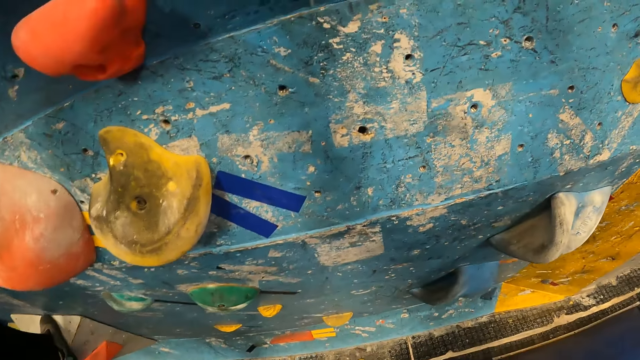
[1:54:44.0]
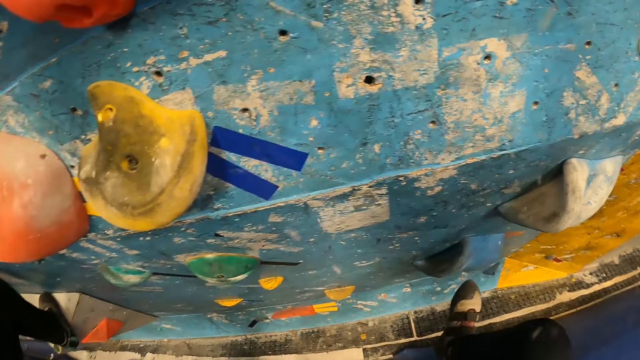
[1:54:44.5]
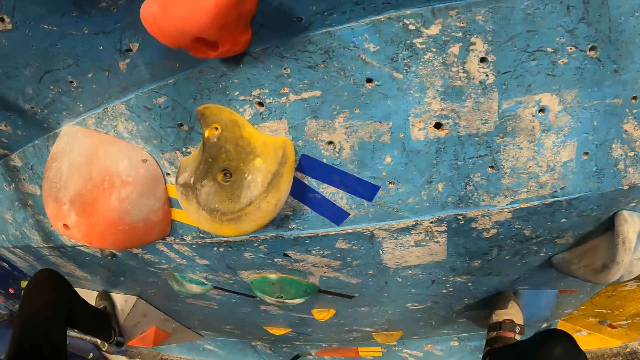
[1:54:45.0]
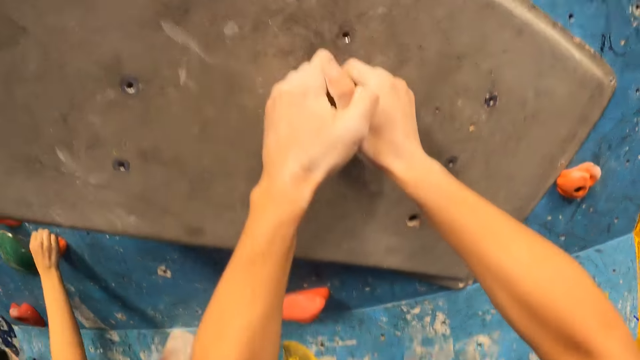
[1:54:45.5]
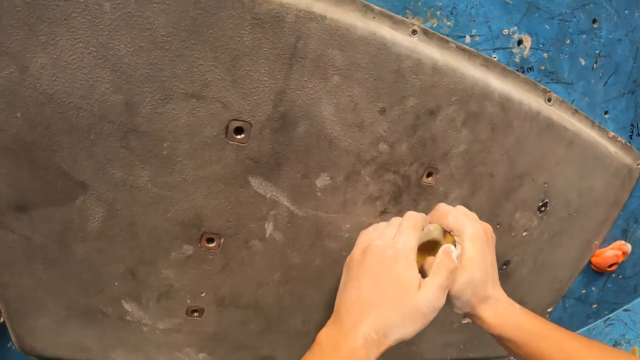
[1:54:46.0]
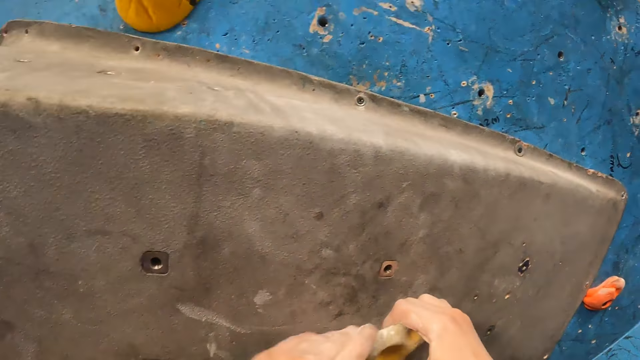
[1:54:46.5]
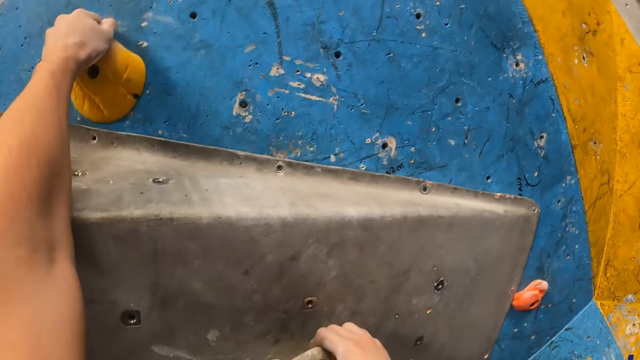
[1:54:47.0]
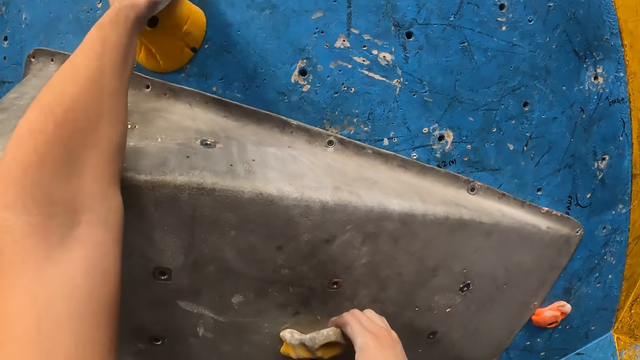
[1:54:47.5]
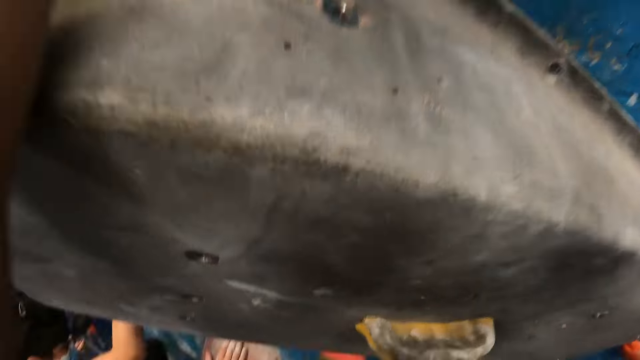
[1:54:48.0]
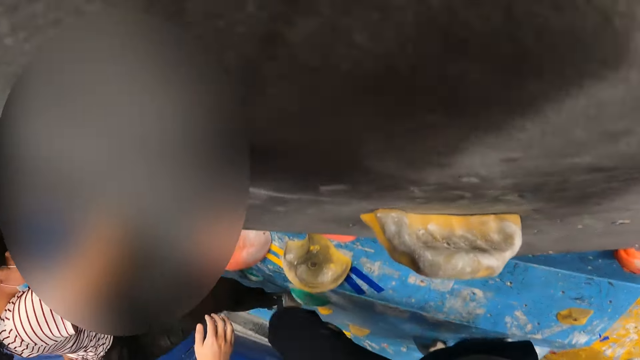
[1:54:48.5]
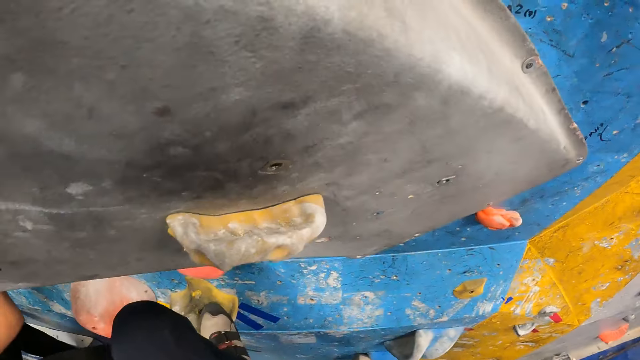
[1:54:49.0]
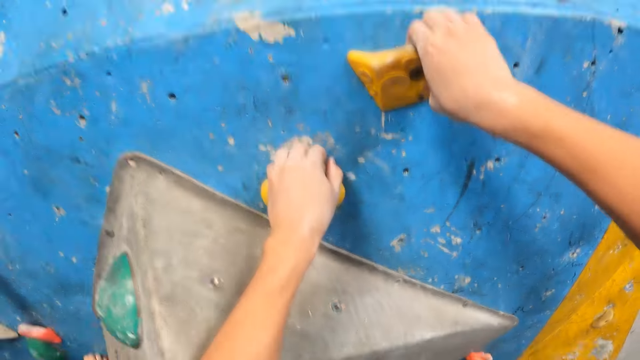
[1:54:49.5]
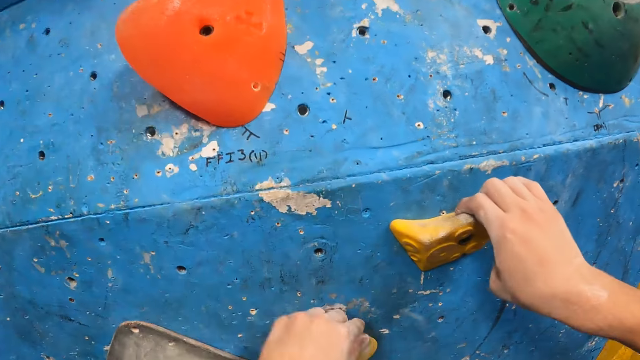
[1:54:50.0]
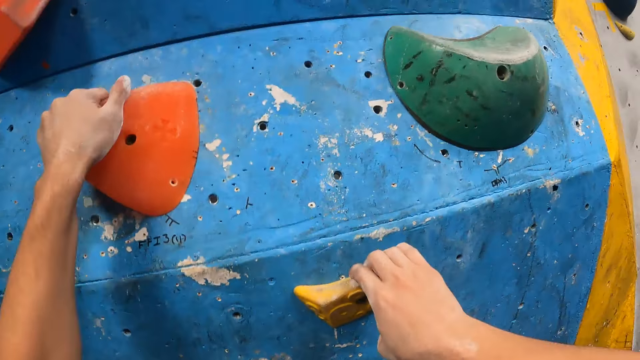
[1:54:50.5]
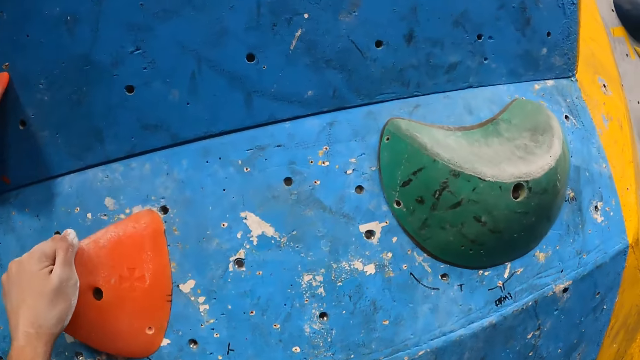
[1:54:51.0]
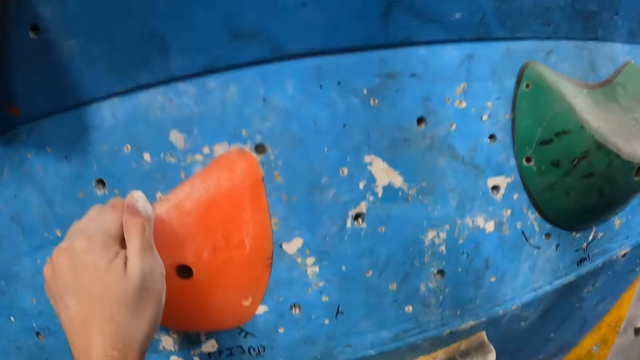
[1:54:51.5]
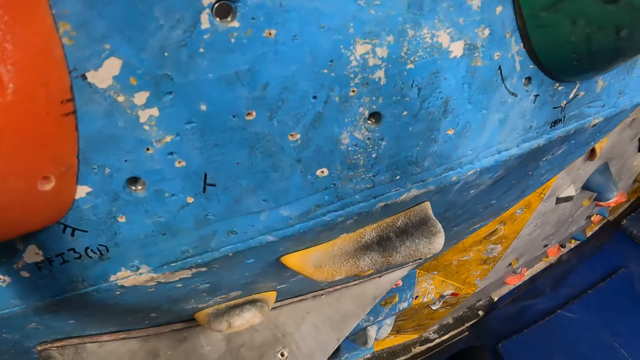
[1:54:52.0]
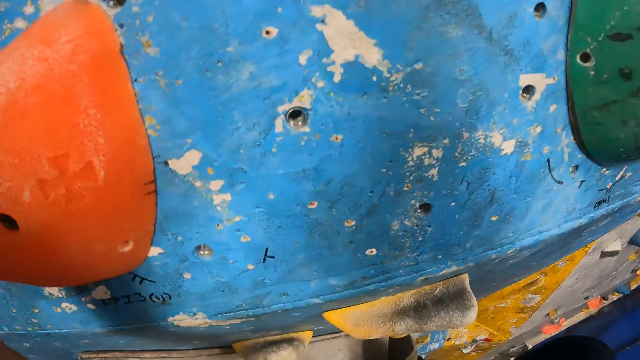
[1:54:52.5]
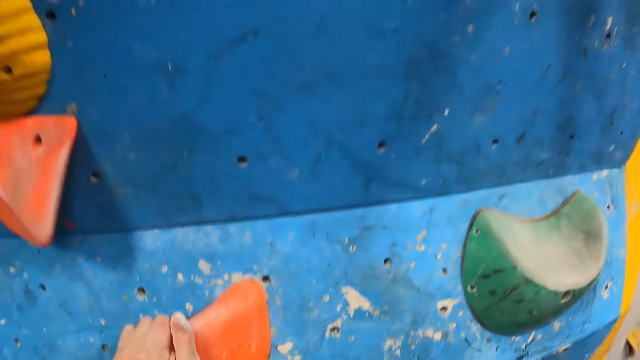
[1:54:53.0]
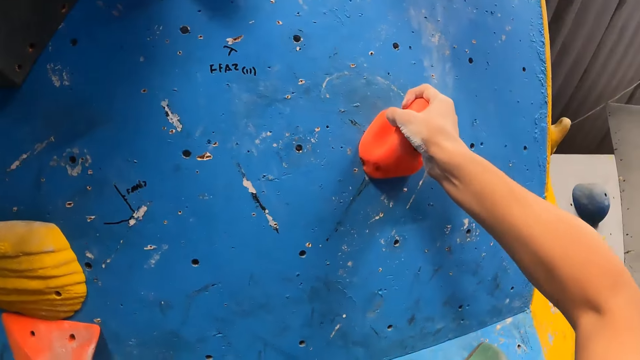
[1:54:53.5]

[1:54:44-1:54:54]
The camera wearer holds a bouldering hold with his hands. He steps on a bouldering hold with his right leg. He climbs the bouldering wall with his hands. He holds a bouldering hold with his left hand. He holds a bouldering hold with his right hand. He steps on a bouldering hold with his left leg. He holds a bouldering hold with his left hand. He holds a bouldering hold with his right hand. He places his right leg on a bouldering hold.

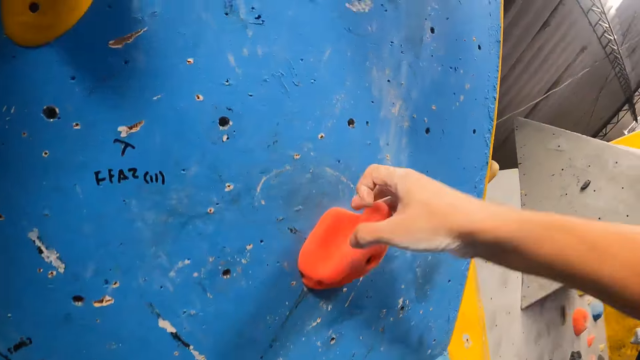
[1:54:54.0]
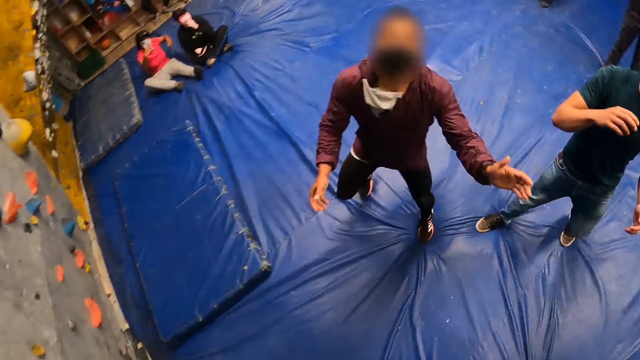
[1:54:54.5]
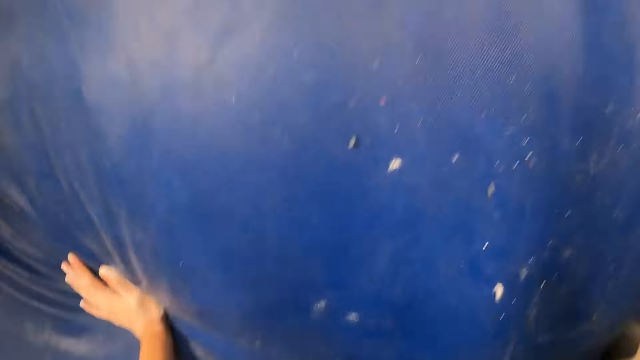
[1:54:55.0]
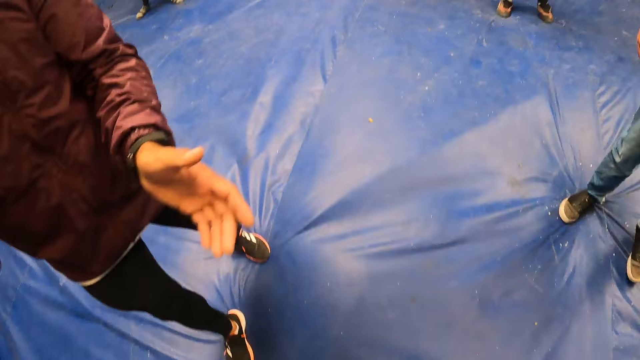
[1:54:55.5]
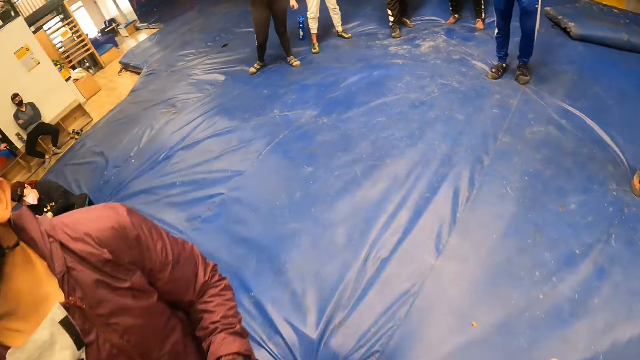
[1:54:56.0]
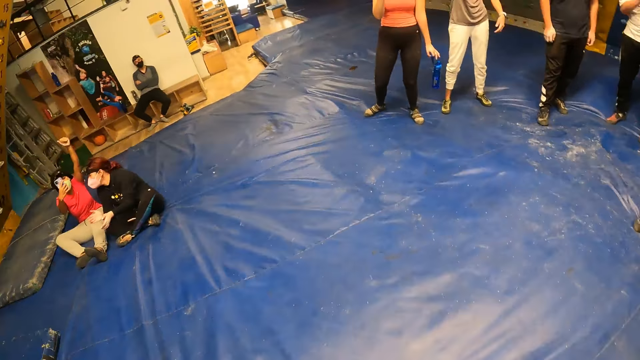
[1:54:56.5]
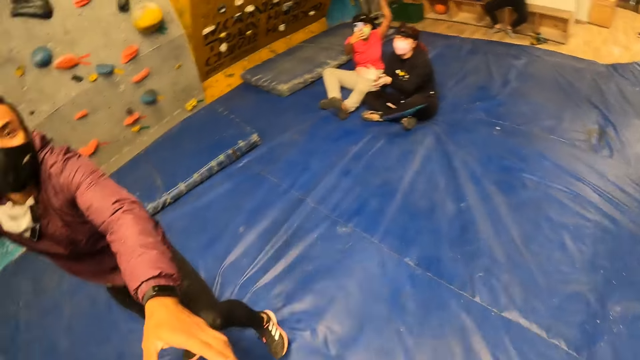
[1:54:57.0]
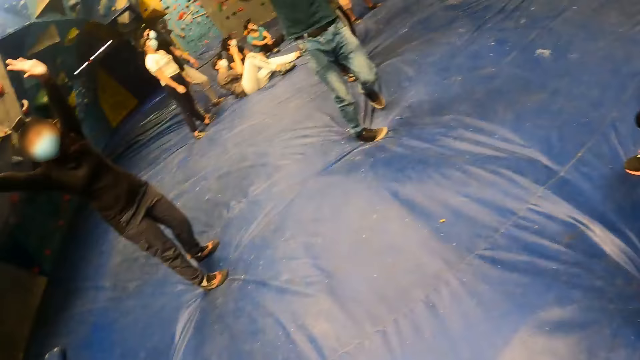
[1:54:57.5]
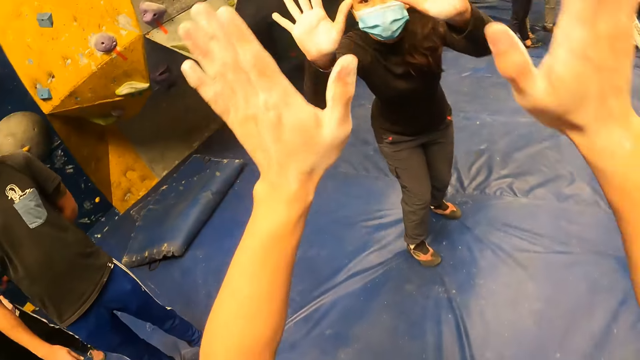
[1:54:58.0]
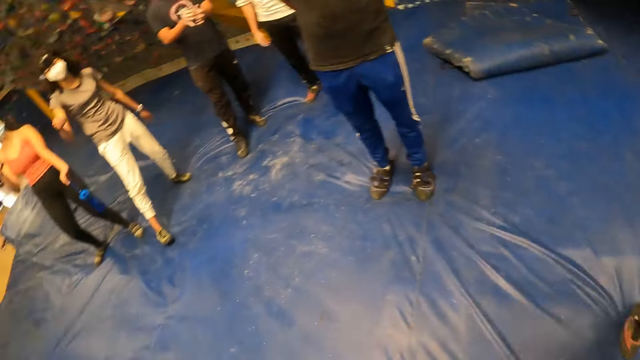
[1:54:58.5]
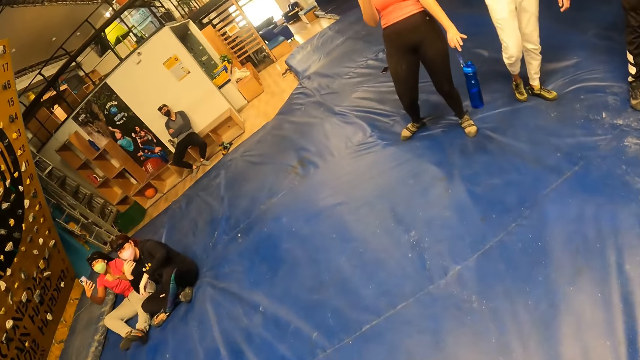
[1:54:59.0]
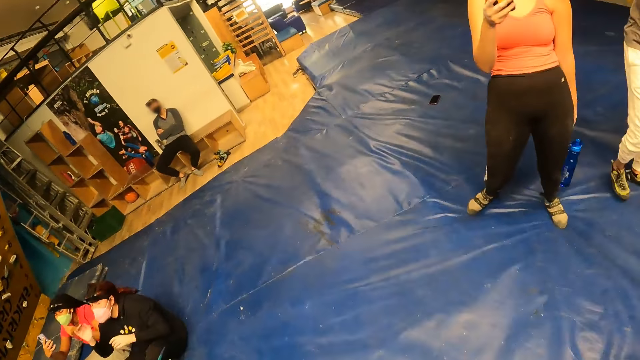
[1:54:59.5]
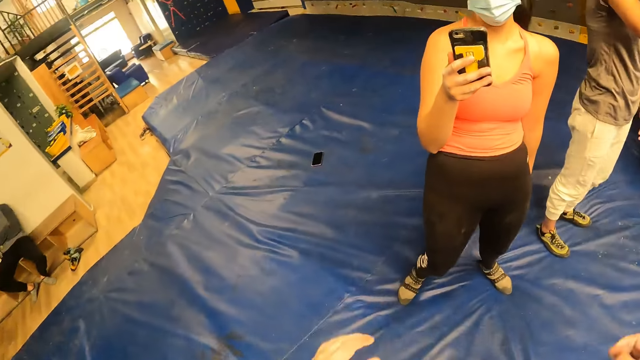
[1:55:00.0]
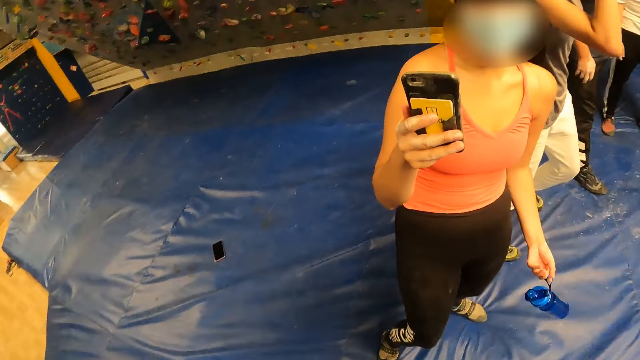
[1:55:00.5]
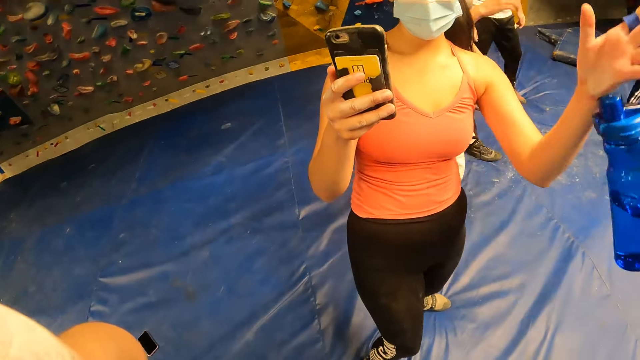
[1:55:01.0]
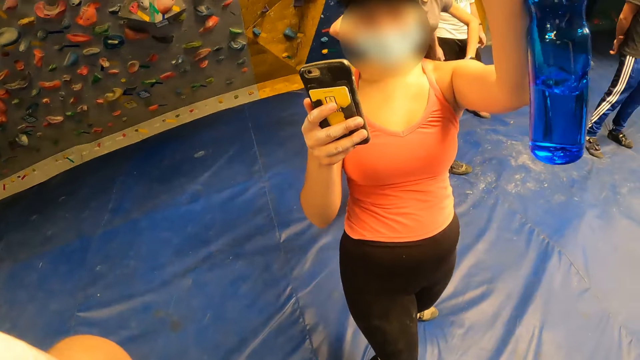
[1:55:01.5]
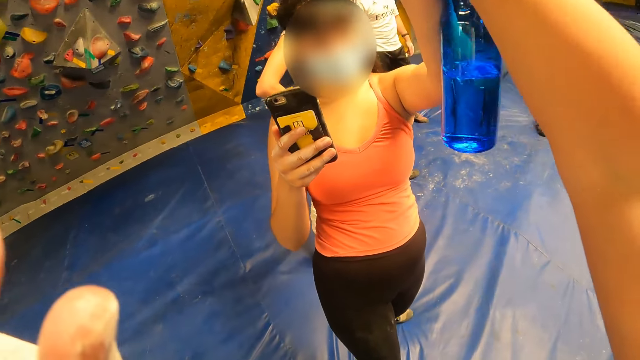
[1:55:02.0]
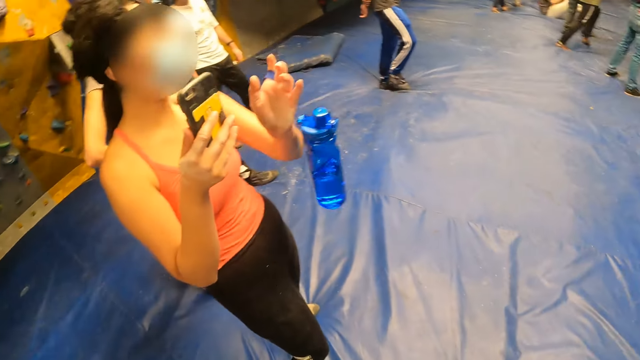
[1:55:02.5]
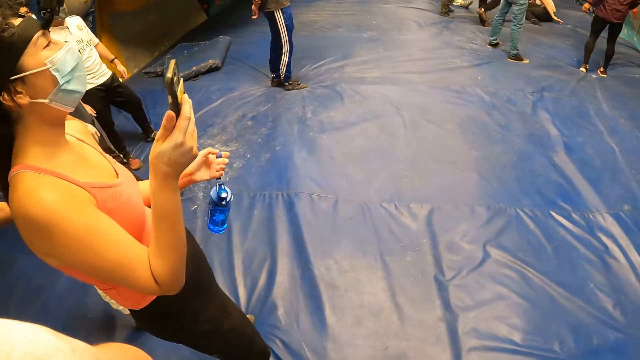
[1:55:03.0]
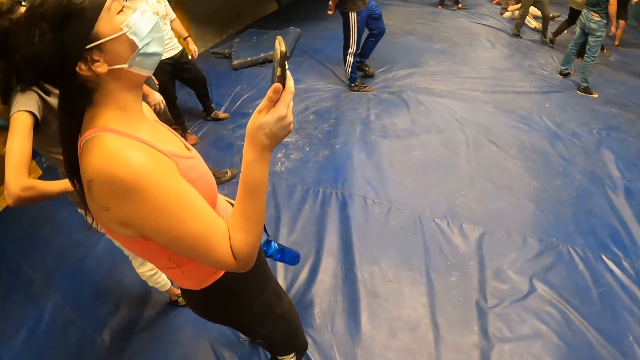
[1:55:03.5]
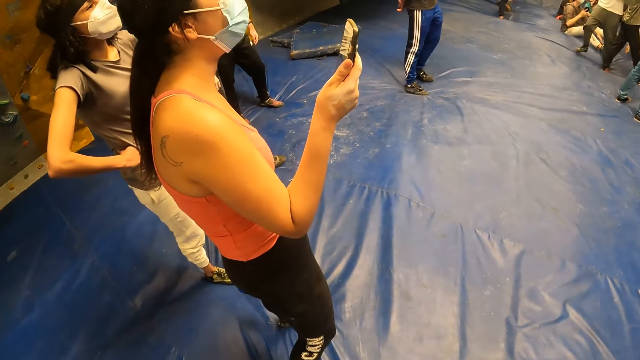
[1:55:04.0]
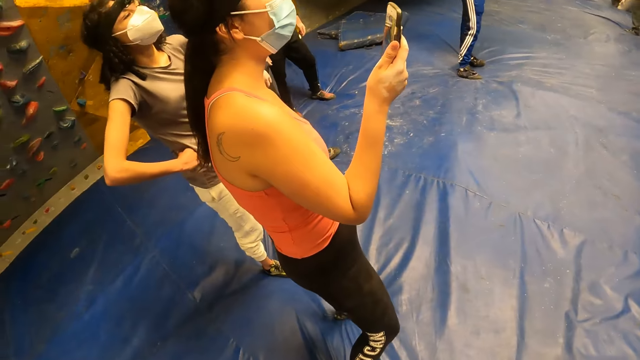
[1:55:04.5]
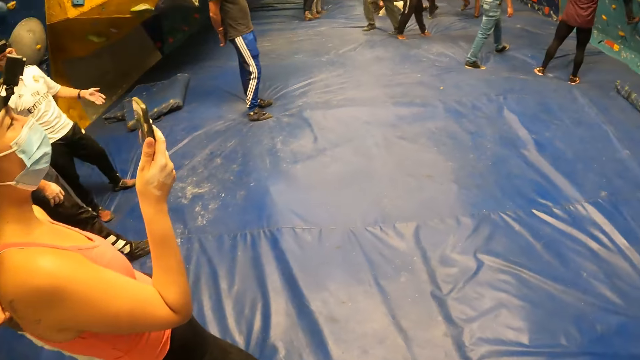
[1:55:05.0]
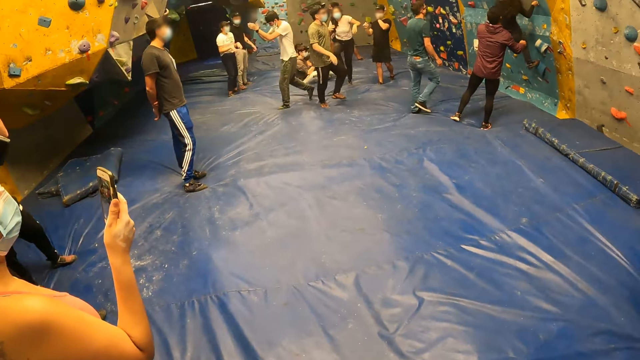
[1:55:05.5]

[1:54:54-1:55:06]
The camera wearer jumps down from the bouldering wall. A man claps his hands. The camera wearer walks around. The man converses with the camera wearer. The camera wearer strikes a woman's hands with his hands. He converses with another woman. He strikes the other woman's left hand with his right hand.
